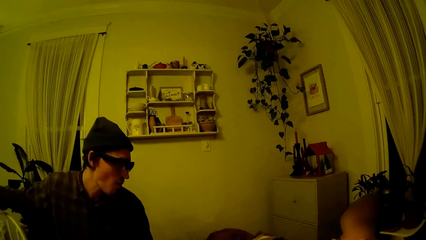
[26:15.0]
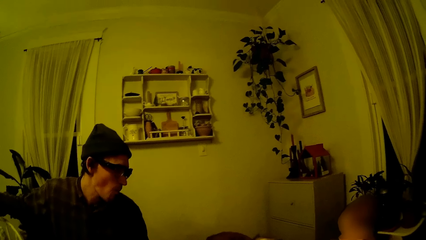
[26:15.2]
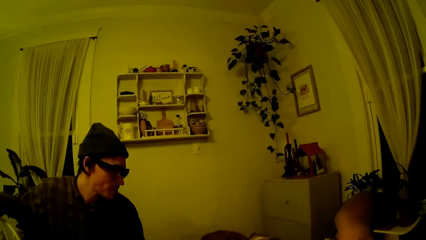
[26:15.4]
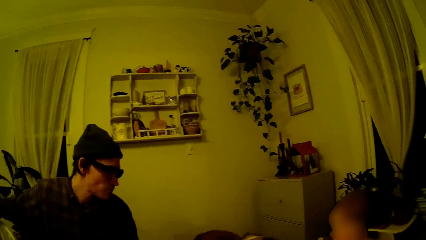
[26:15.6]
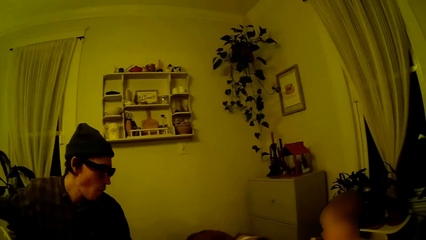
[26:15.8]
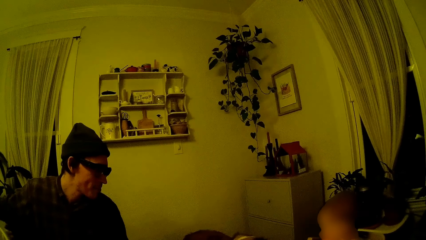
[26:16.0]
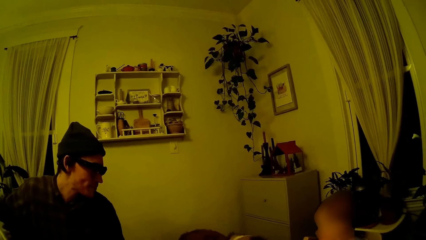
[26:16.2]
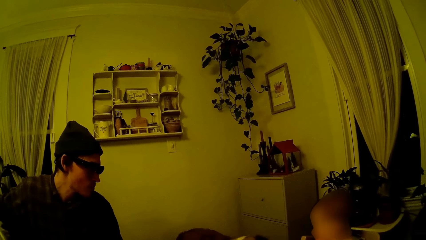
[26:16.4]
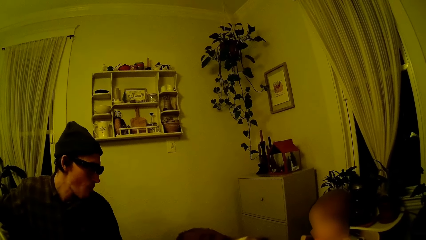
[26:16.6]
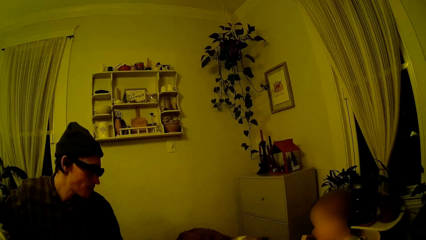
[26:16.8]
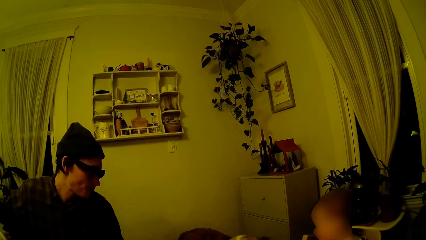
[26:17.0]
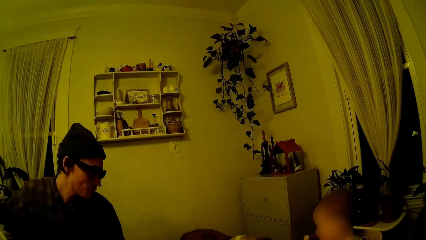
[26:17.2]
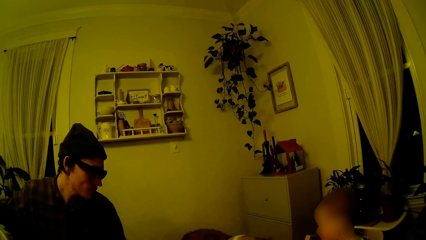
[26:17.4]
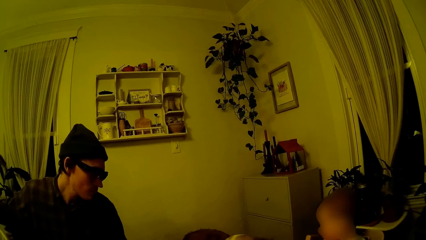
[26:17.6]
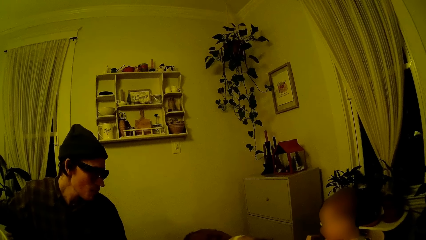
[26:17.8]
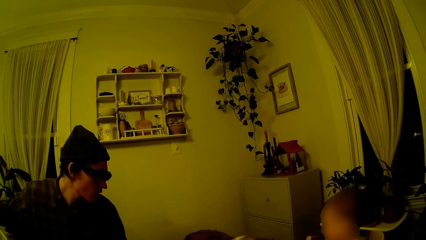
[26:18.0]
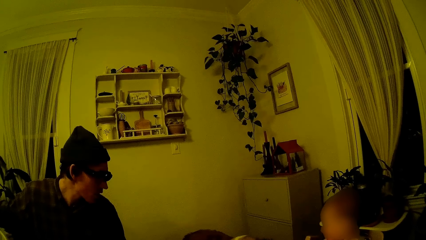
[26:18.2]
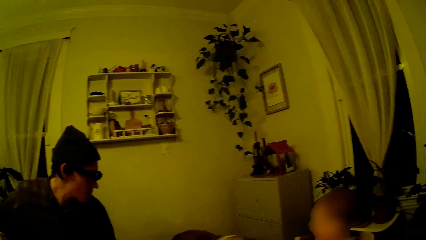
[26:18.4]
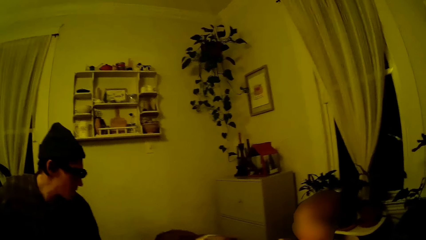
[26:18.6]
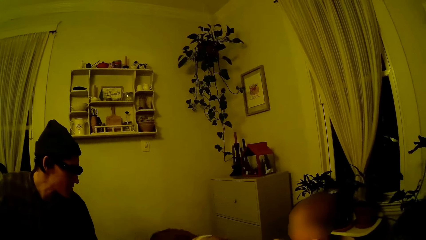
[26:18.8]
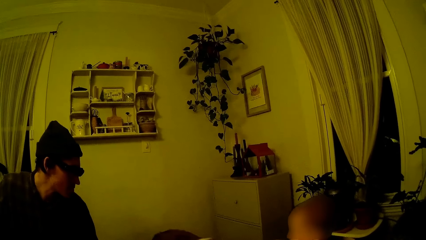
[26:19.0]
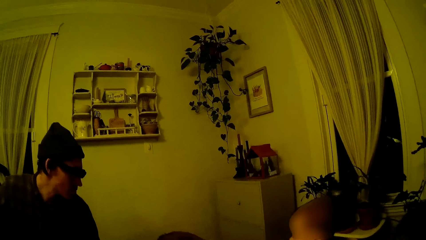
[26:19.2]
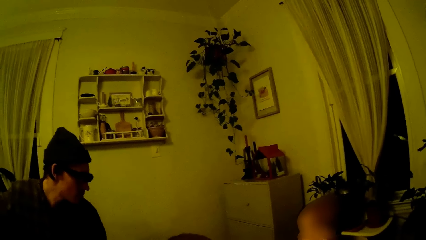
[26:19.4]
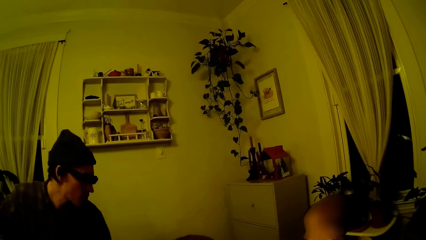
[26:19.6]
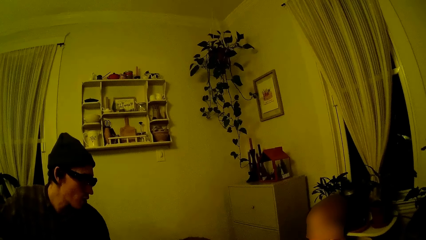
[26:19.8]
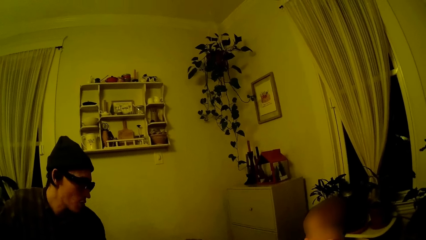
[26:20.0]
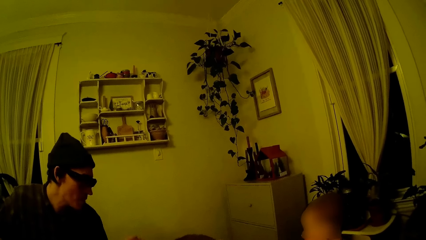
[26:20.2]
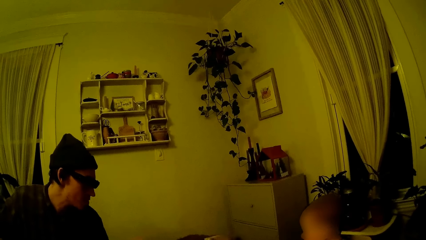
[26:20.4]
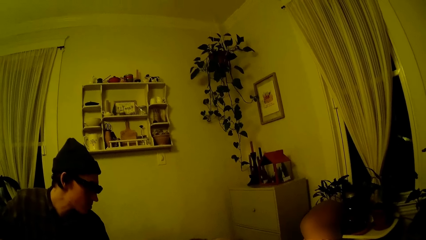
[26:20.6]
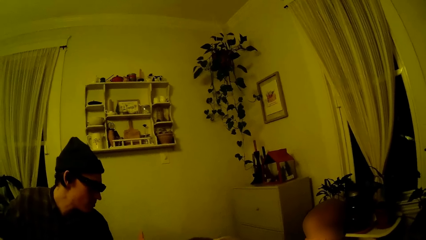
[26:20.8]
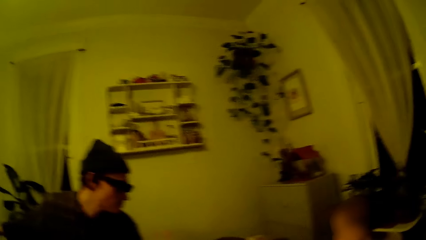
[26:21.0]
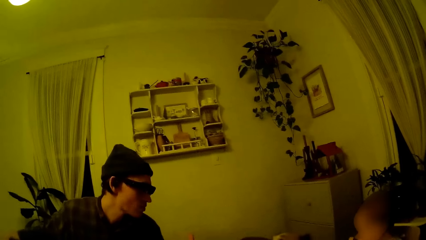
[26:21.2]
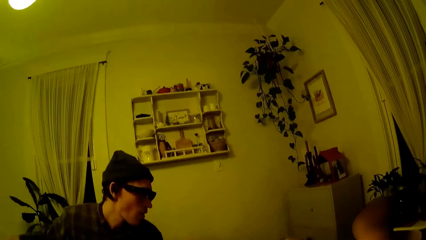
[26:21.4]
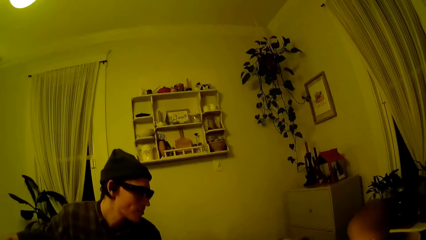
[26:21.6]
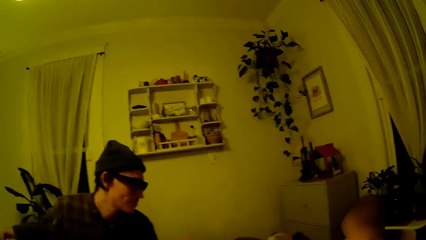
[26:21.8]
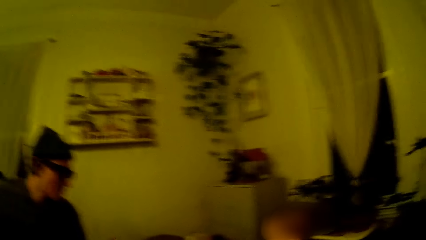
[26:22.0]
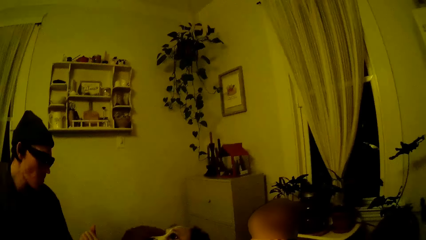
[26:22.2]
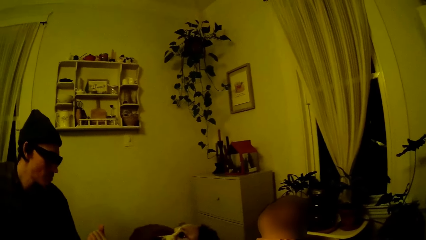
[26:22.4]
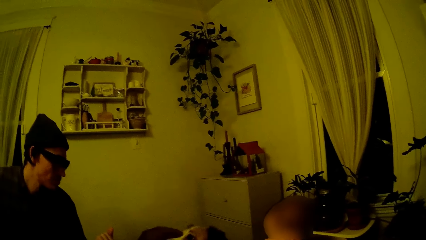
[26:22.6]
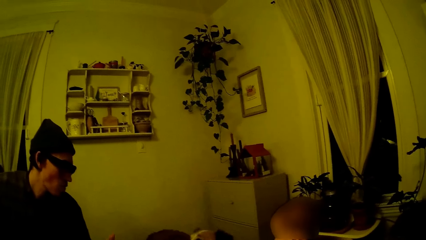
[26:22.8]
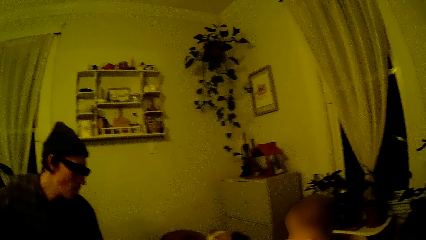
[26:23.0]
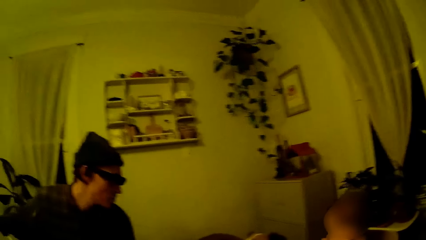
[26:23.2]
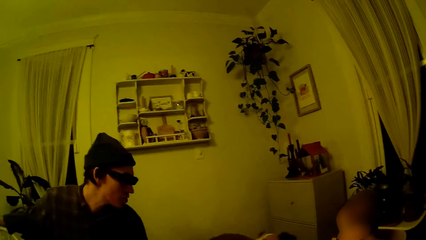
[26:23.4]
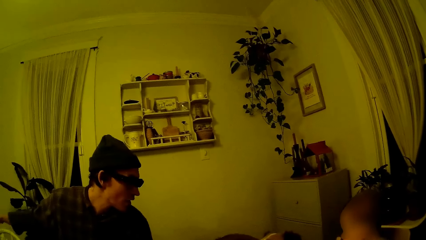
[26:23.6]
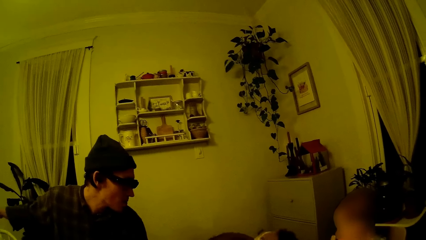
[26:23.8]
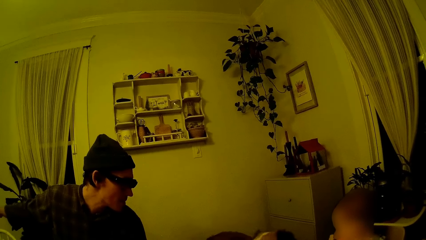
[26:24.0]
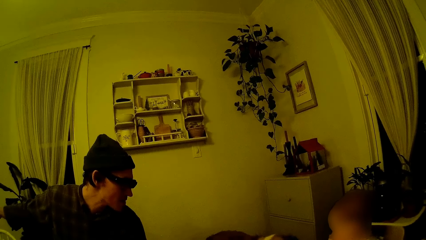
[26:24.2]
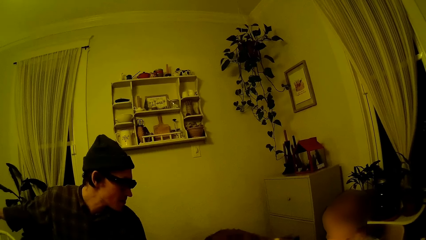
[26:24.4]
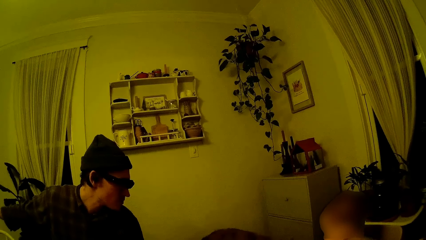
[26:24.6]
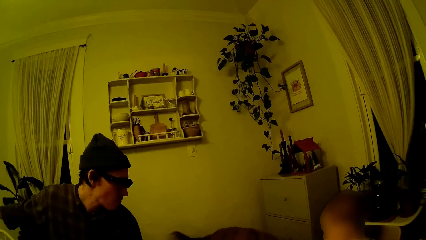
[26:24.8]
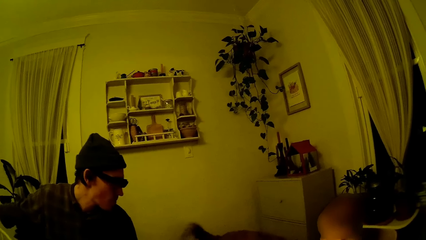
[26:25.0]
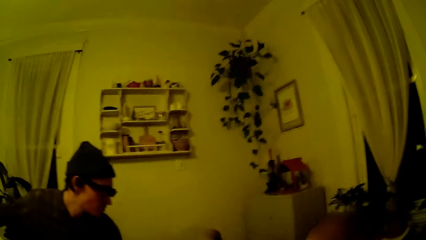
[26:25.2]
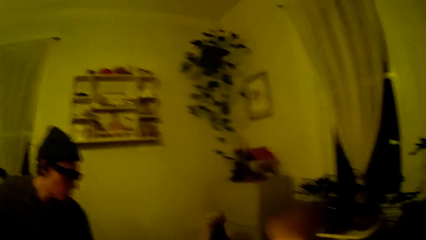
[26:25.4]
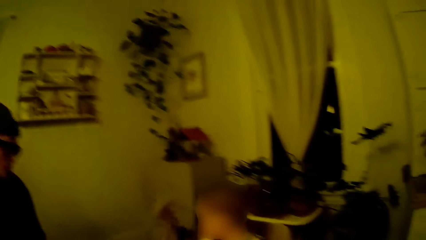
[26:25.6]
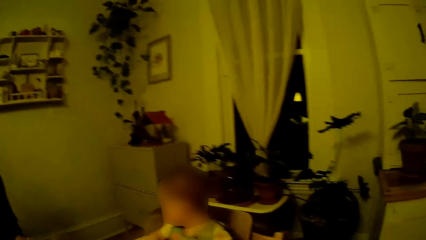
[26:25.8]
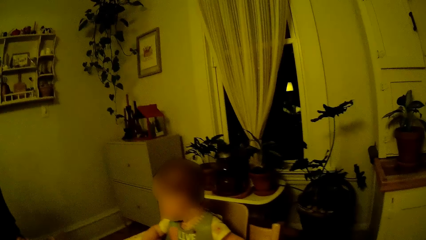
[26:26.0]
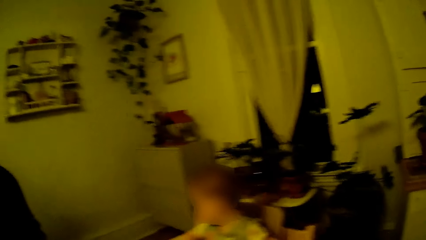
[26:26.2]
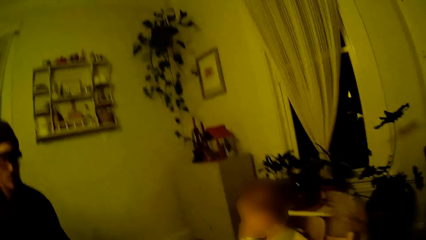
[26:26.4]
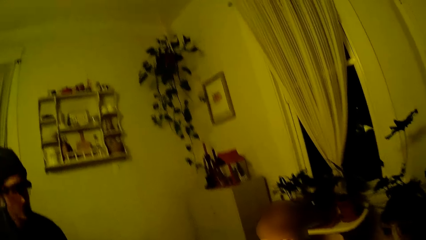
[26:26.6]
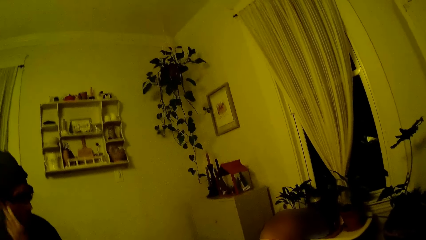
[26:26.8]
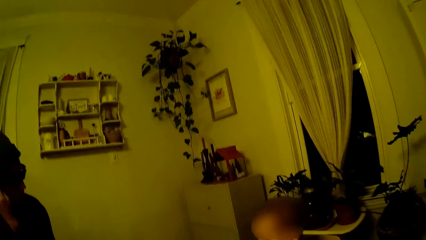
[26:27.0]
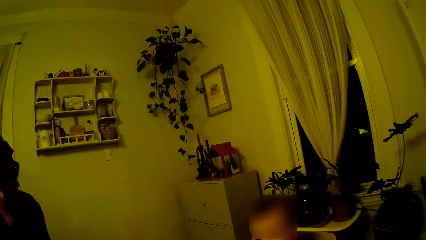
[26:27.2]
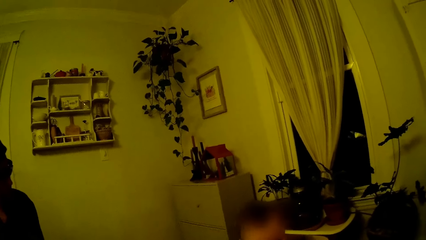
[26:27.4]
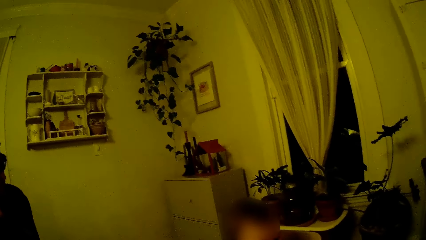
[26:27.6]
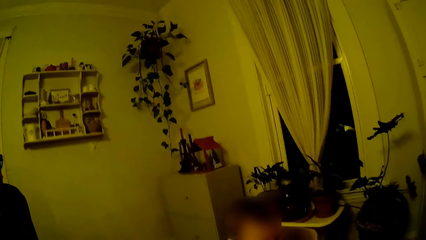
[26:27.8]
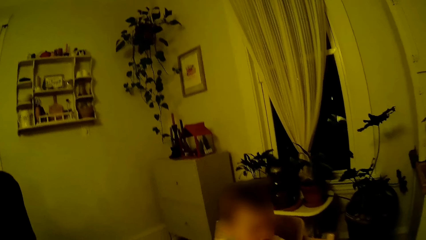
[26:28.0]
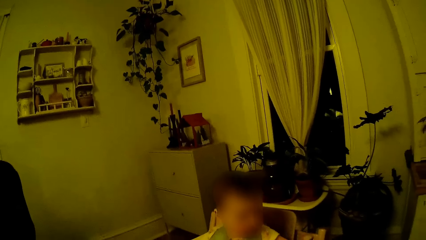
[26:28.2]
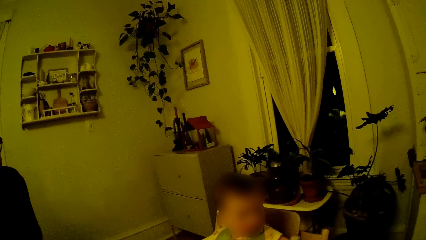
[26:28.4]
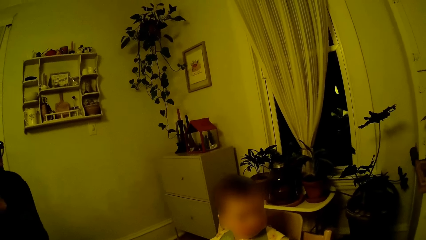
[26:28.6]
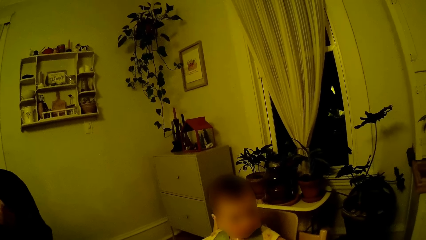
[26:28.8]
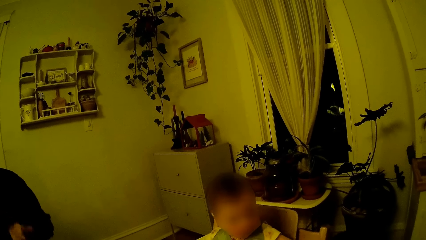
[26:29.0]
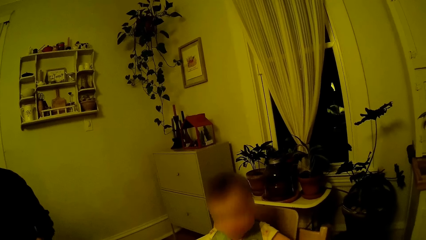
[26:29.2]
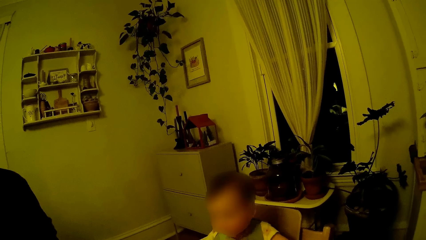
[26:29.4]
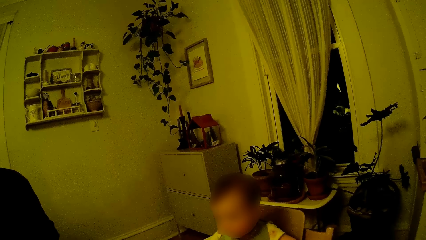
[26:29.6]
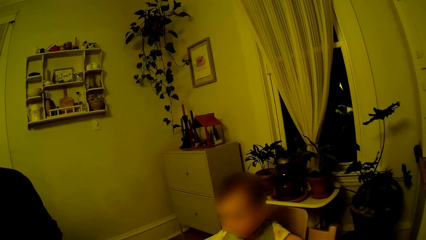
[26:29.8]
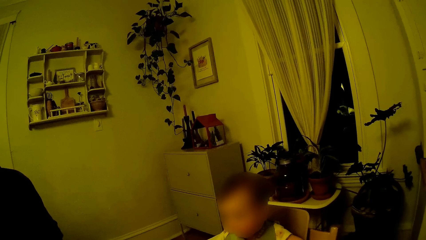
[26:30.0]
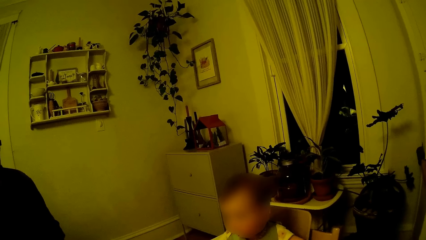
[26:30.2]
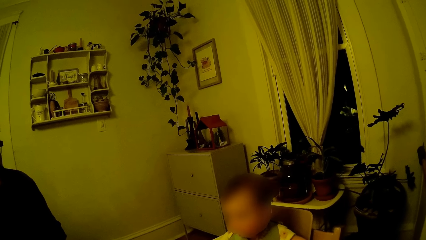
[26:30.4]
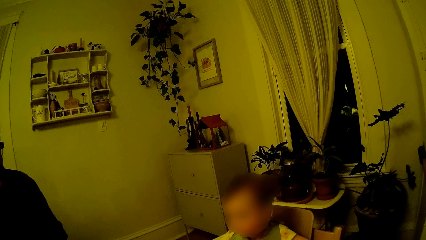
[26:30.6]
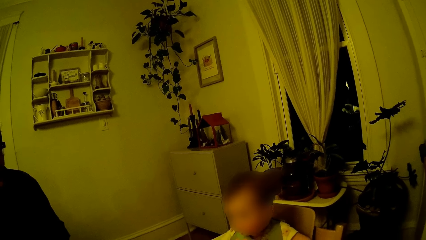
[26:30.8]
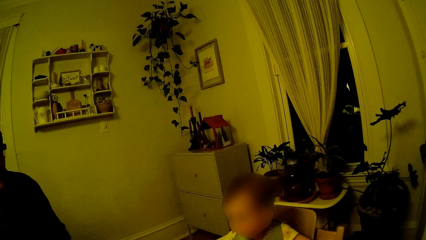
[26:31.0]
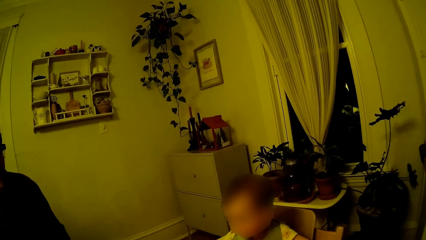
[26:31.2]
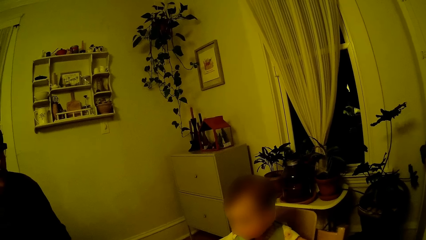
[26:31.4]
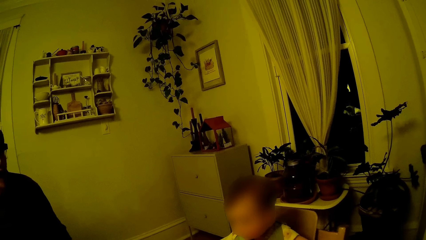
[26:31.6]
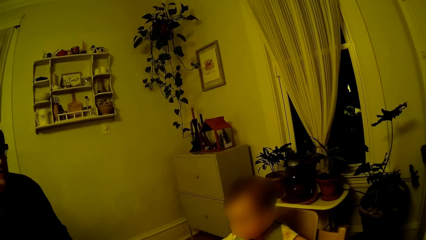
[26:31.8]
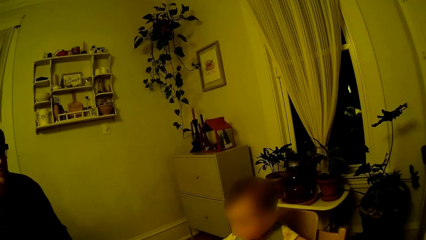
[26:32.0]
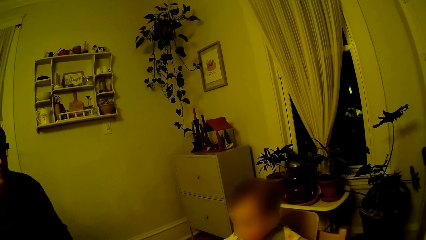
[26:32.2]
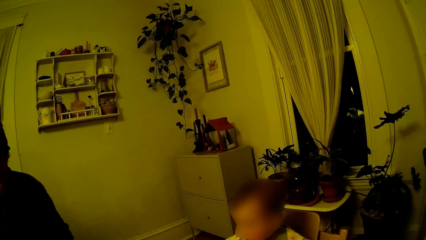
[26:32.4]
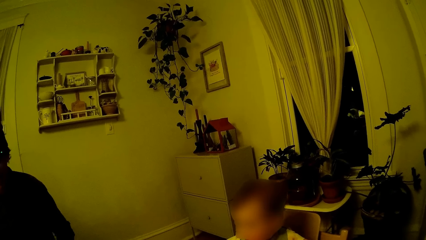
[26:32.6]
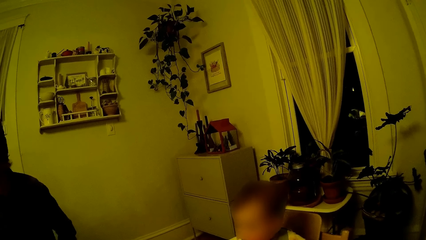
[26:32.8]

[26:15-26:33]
The man scratches his right ear with his left hand.
